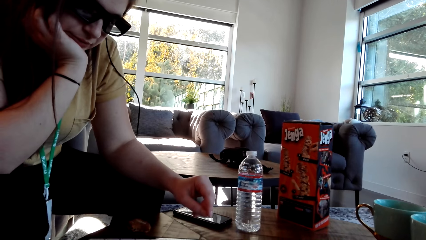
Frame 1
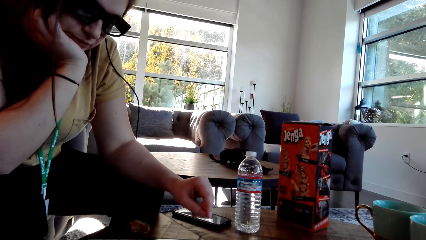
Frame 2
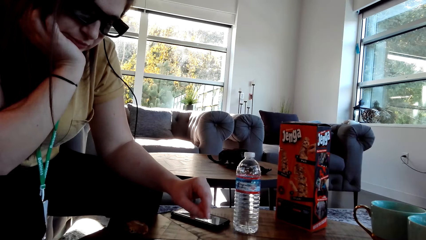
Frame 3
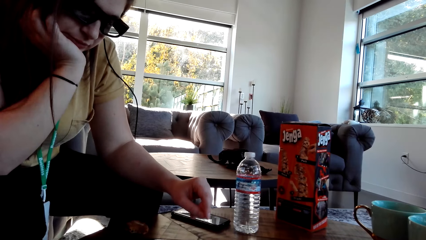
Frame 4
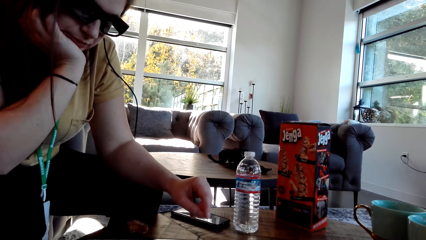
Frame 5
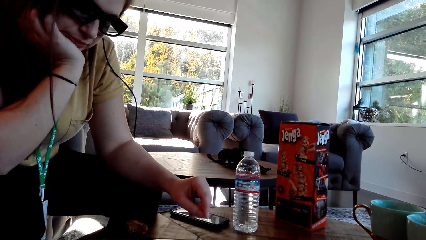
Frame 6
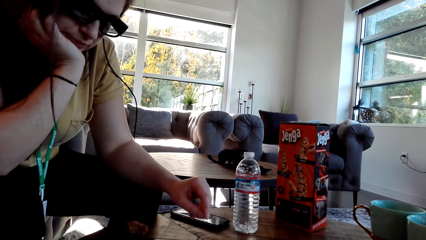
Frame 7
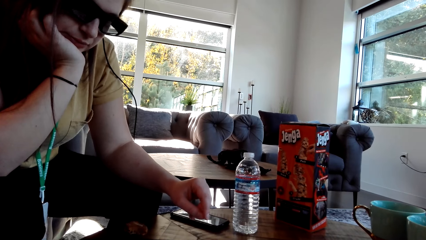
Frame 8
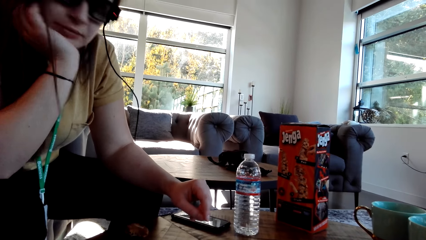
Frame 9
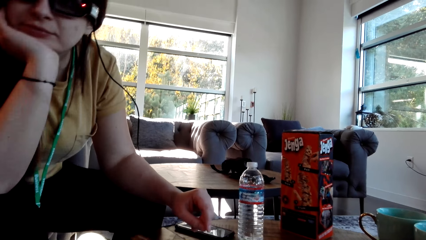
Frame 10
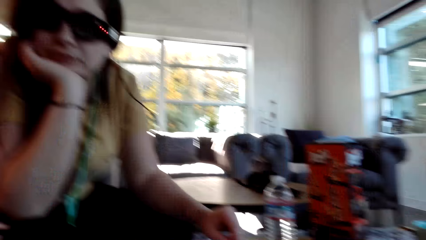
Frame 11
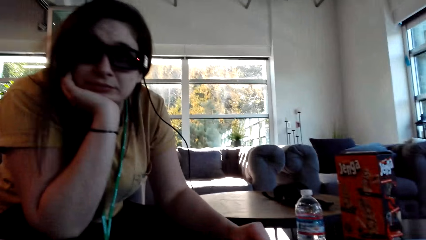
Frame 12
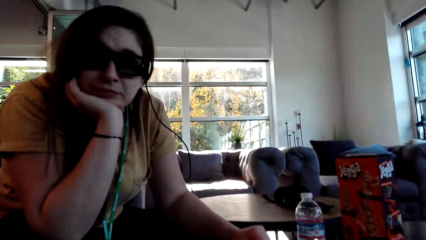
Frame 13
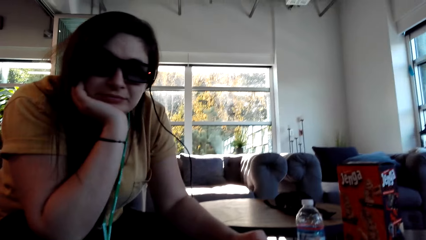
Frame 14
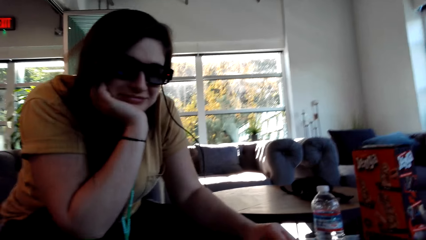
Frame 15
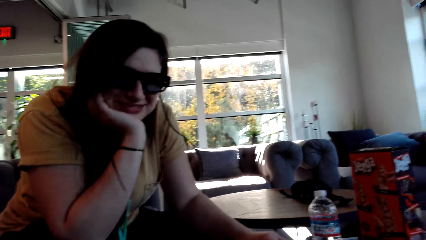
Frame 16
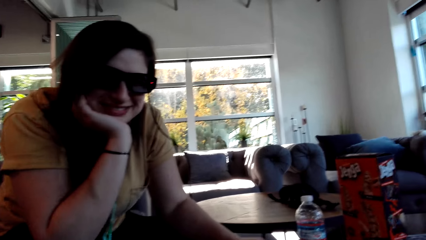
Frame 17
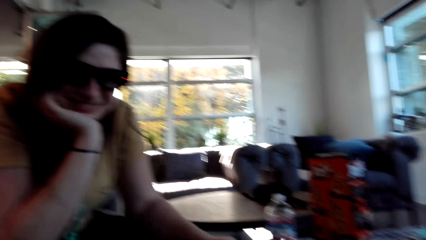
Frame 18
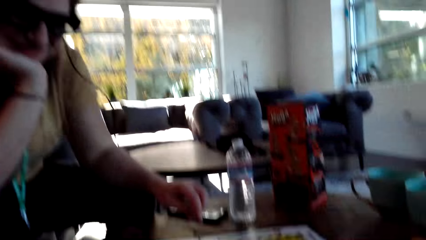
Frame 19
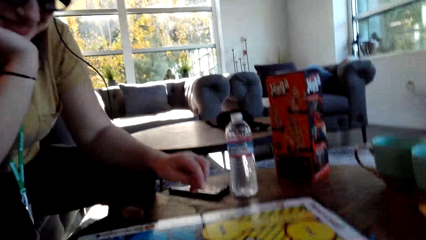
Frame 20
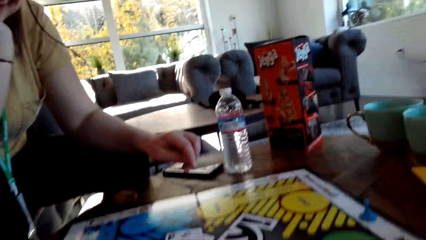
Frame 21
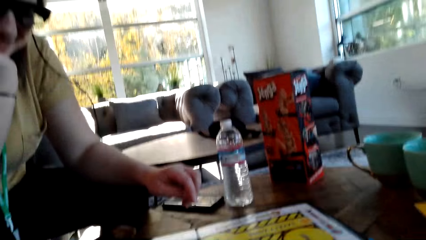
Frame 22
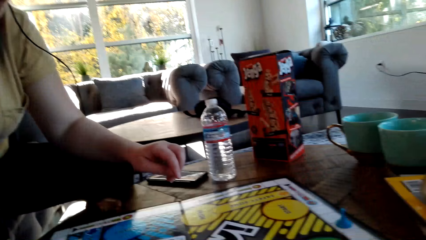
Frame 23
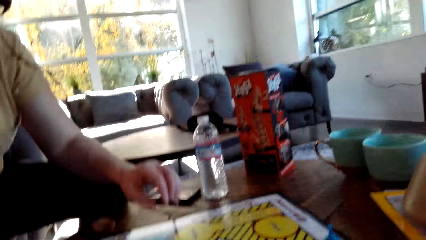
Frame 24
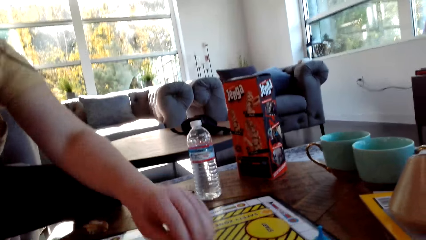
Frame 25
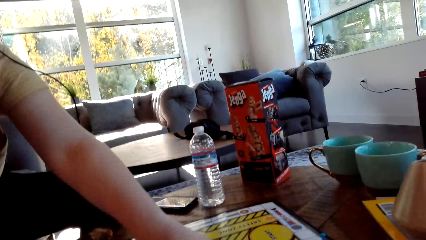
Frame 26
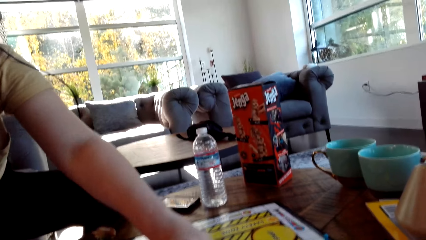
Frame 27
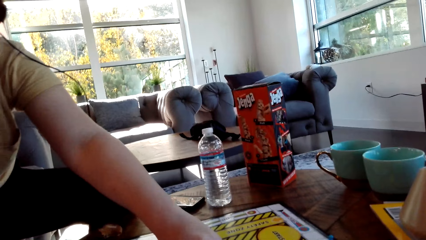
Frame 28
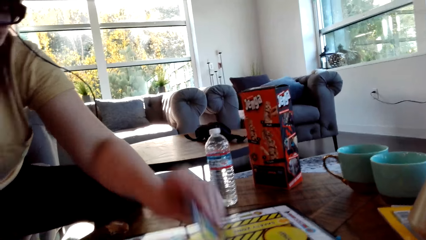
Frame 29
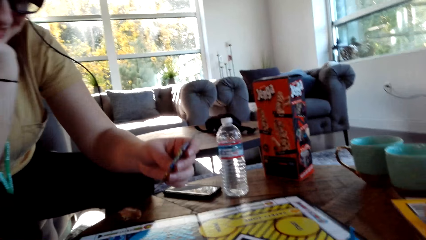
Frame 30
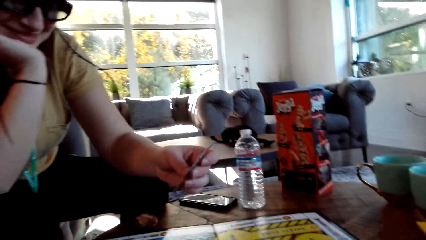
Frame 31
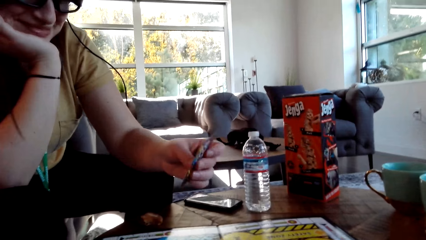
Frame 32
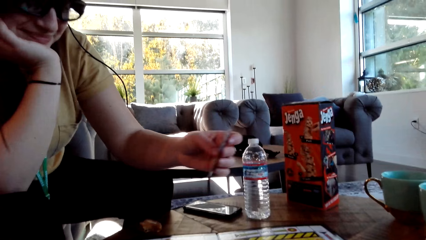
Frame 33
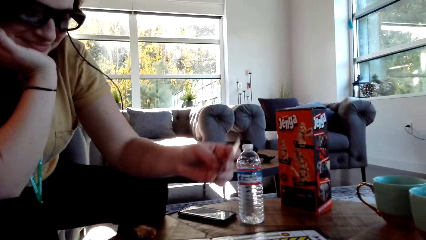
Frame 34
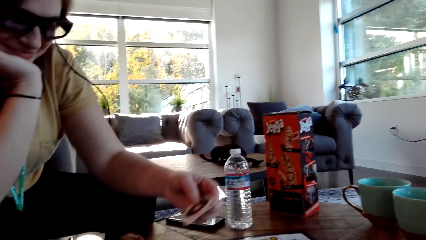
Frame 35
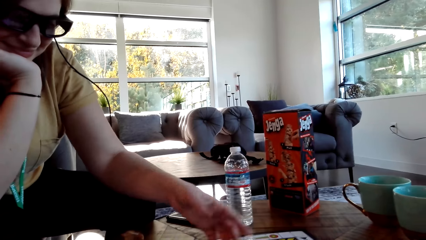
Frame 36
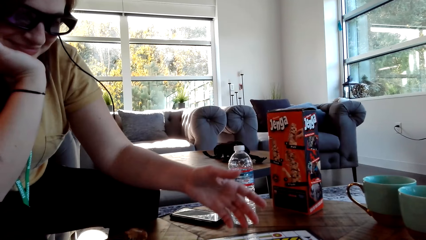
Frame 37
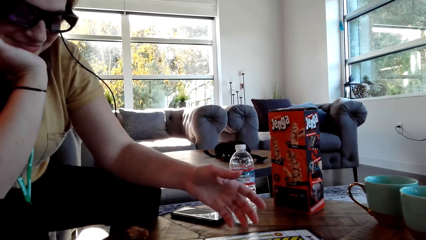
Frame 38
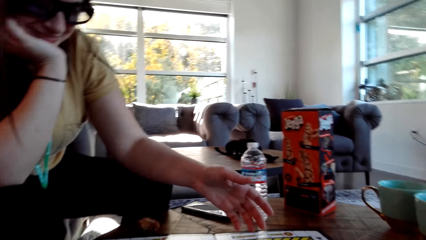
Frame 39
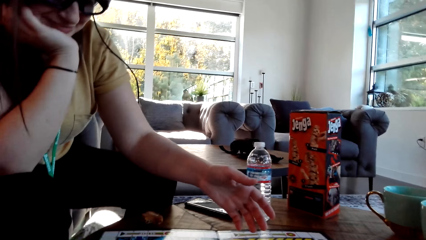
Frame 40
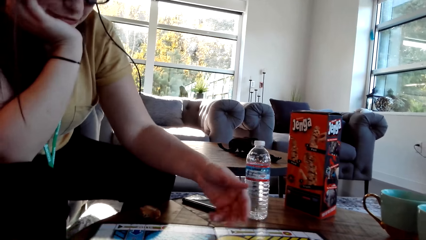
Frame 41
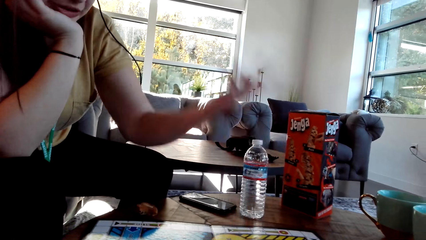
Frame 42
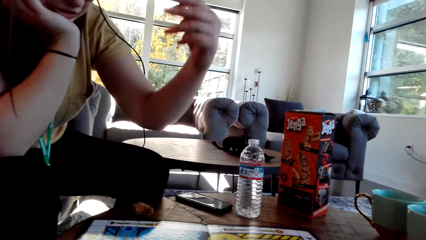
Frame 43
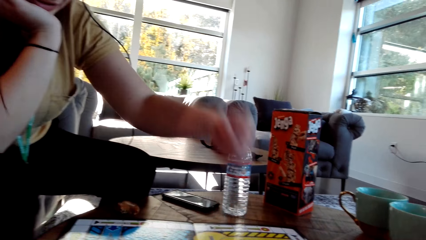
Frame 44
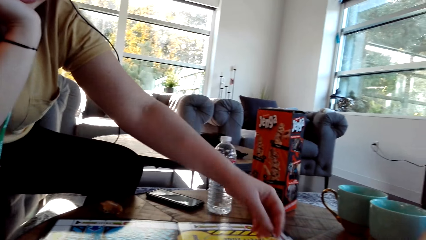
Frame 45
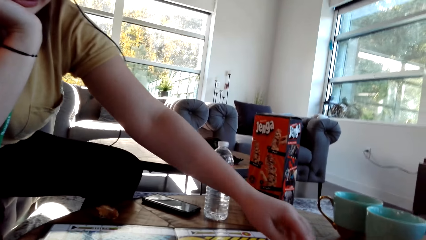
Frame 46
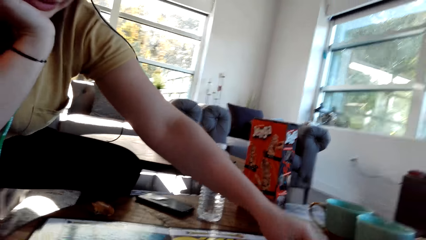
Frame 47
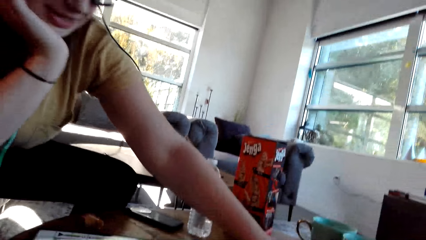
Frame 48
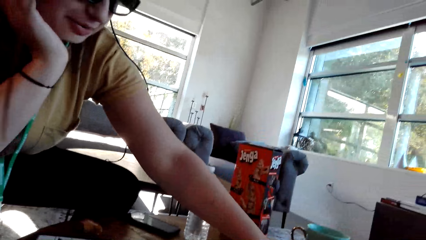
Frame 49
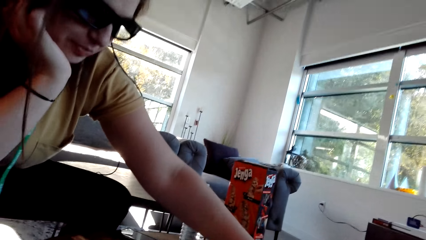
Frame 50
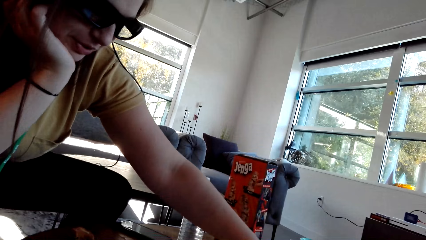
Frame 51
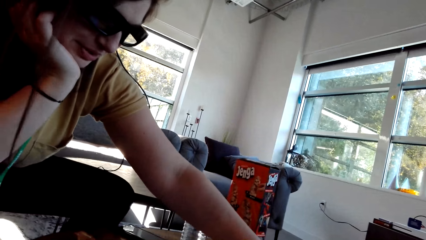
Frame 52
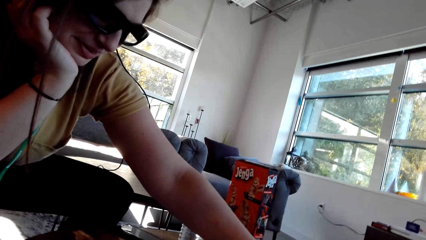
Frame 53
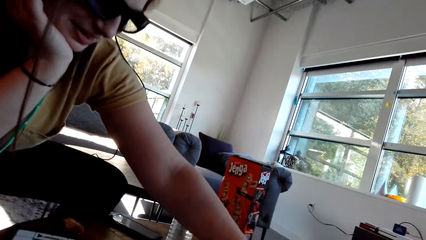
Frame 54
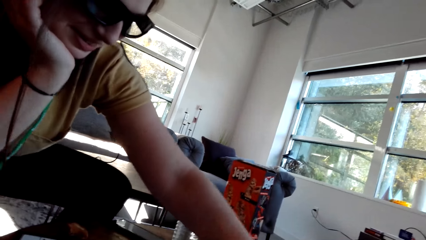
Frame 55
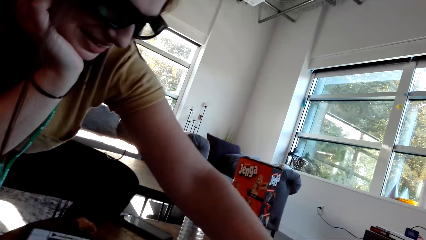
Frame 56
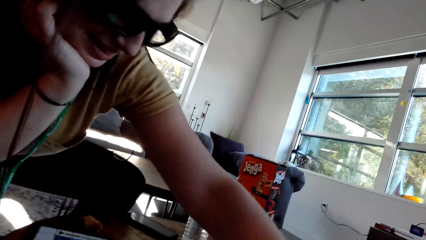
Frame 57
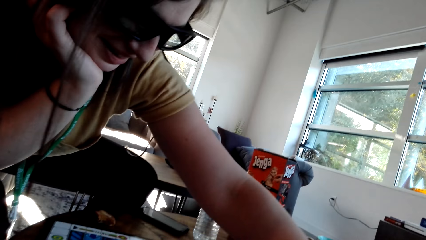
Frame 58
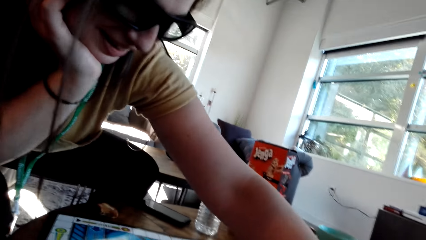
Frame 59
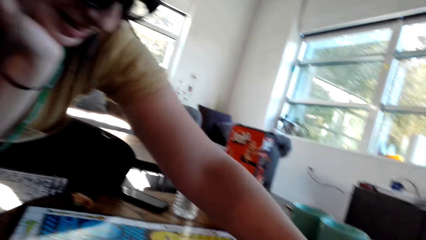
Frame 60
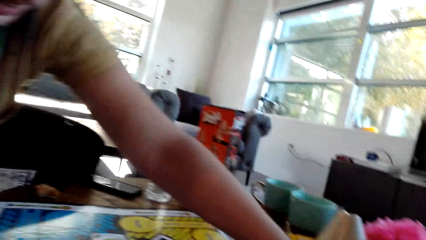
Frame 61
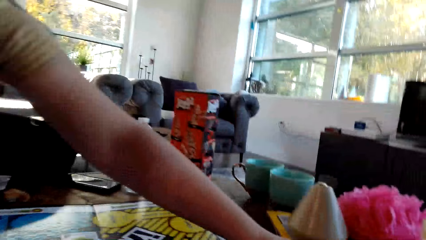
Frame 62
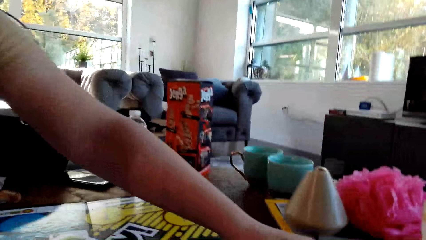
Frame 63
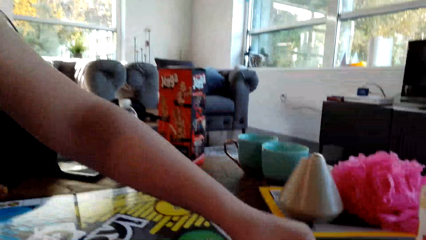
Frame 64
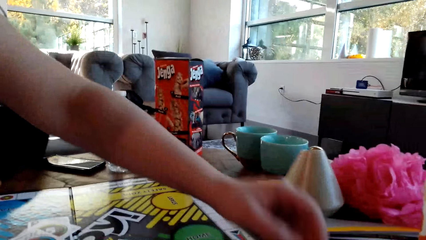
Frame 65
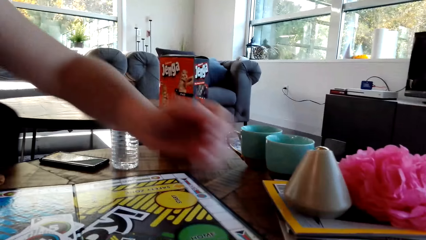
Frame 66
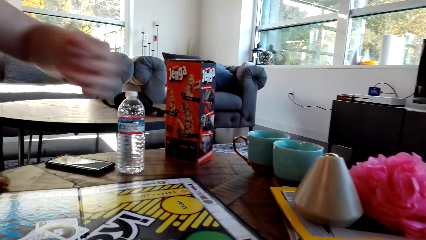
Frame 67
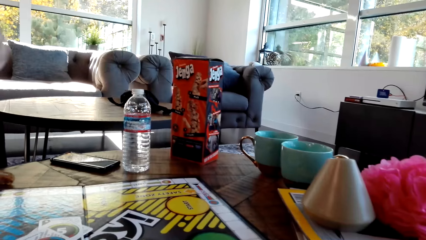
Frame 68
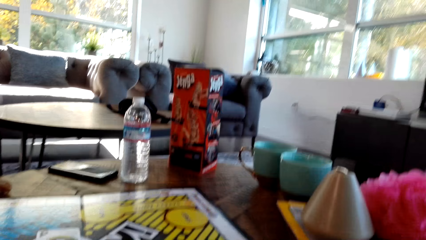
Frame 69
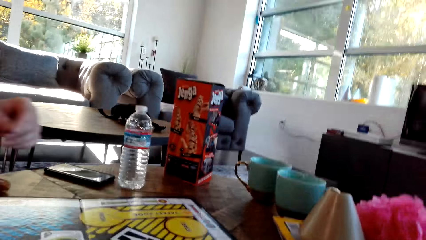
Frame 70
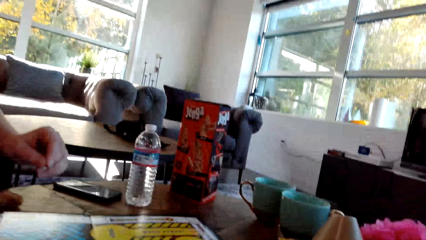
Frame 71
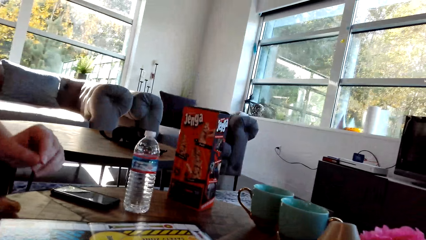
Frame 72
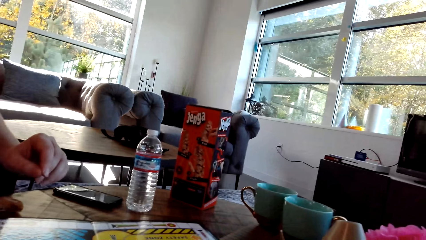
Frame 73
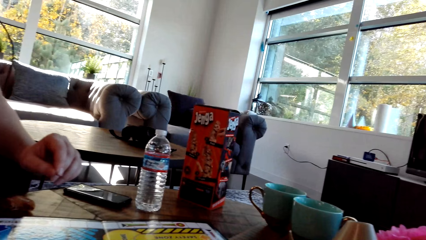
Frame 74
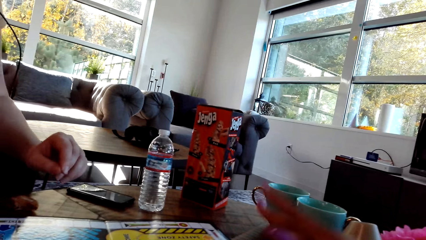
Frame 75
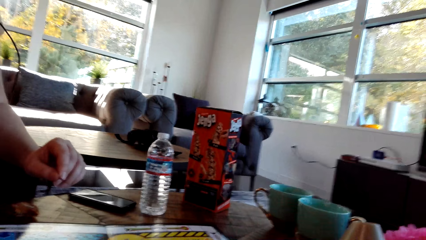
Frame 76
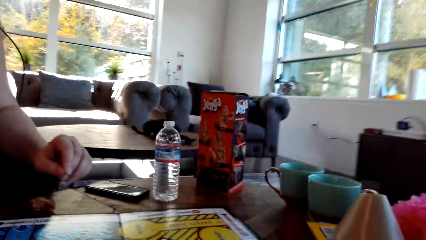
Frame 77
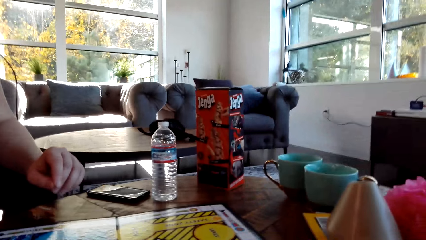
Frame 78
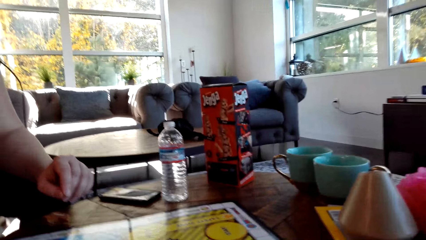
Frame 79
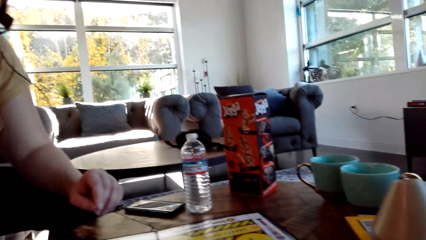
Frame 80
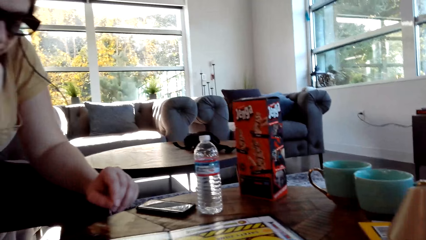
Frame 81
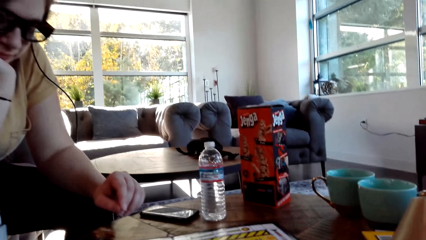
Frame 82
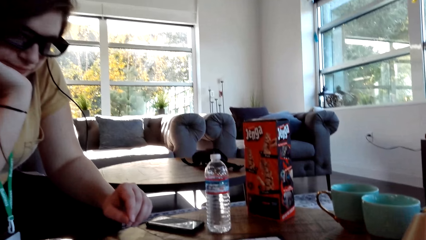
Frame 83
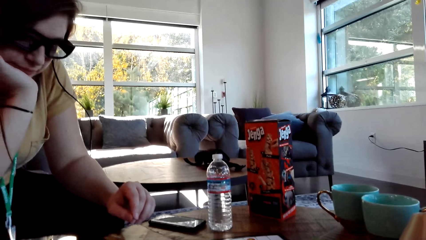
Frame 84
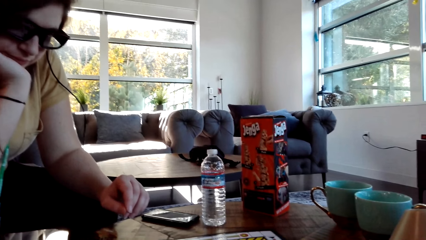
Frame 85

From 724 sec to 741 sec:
A woman lifts up a card on the table. The woman puts the card on the table. The woman moves the pawn on the game board.
